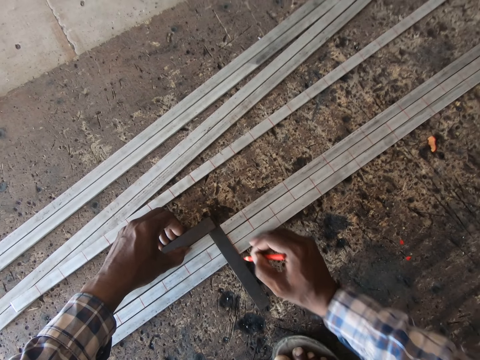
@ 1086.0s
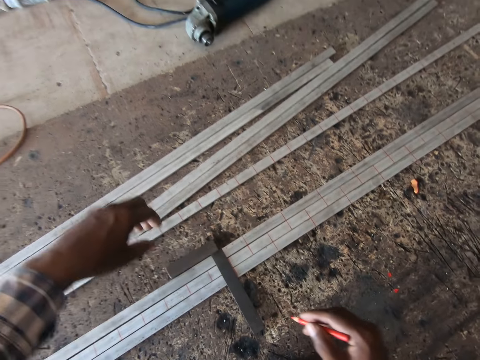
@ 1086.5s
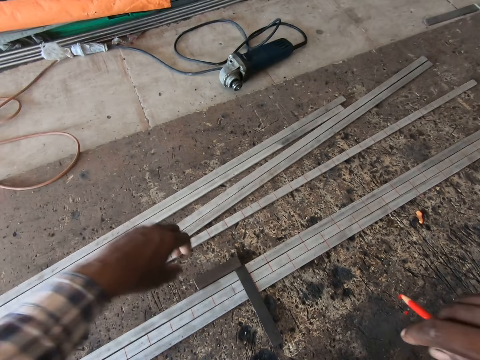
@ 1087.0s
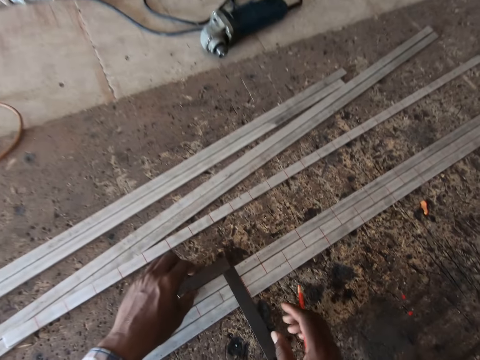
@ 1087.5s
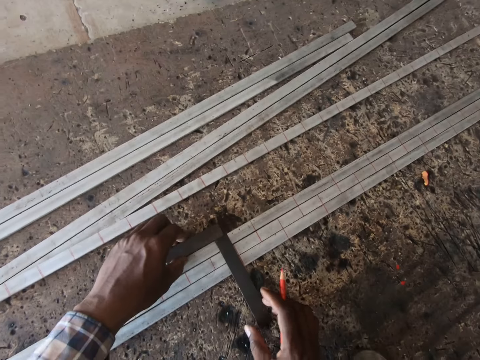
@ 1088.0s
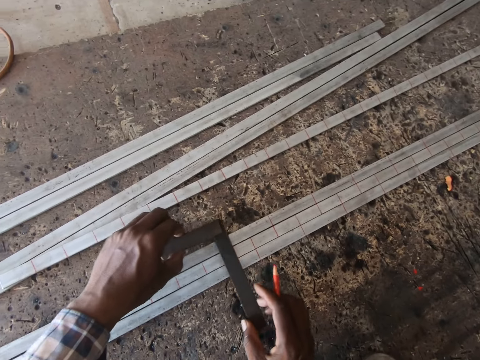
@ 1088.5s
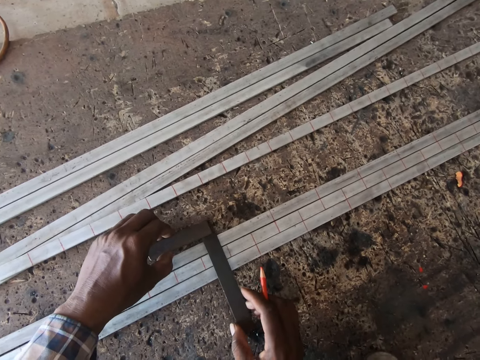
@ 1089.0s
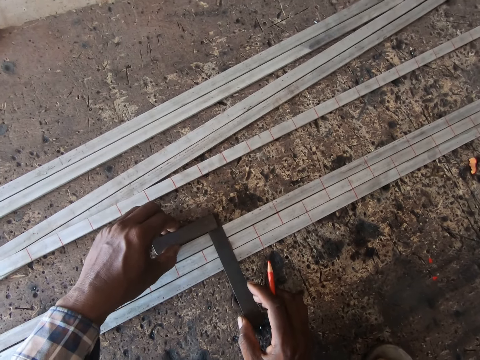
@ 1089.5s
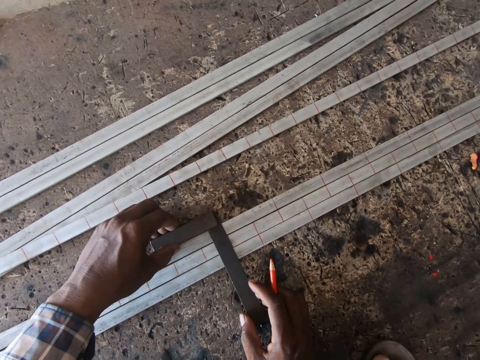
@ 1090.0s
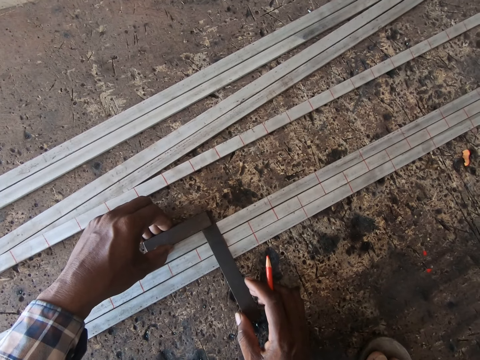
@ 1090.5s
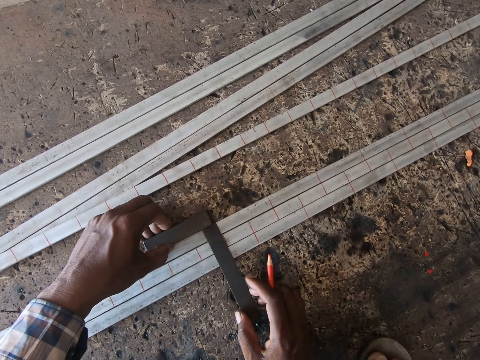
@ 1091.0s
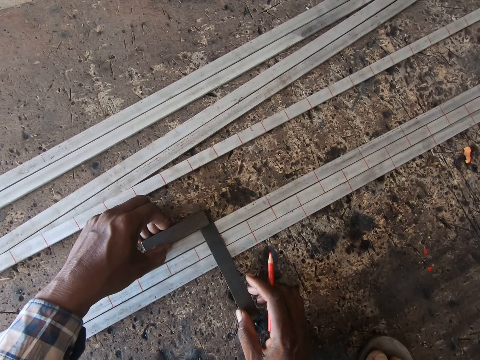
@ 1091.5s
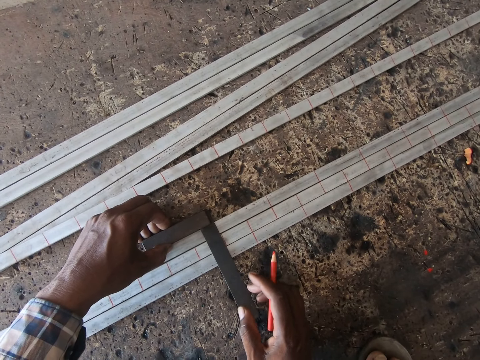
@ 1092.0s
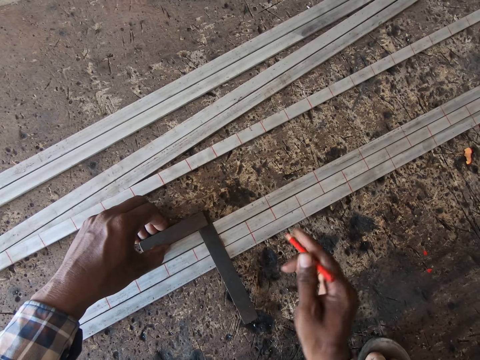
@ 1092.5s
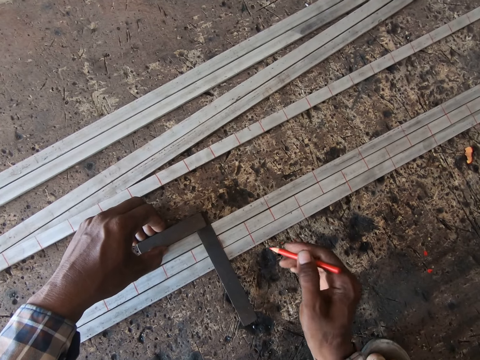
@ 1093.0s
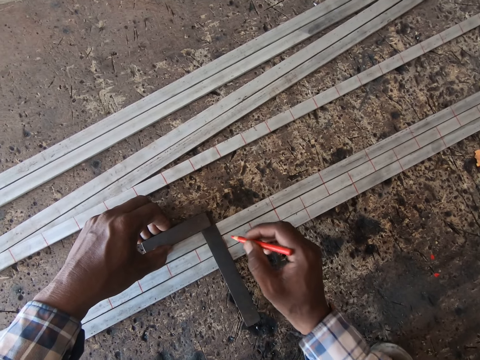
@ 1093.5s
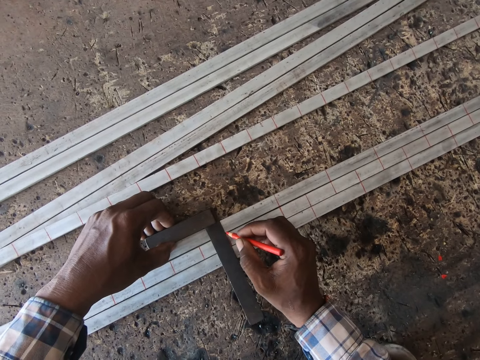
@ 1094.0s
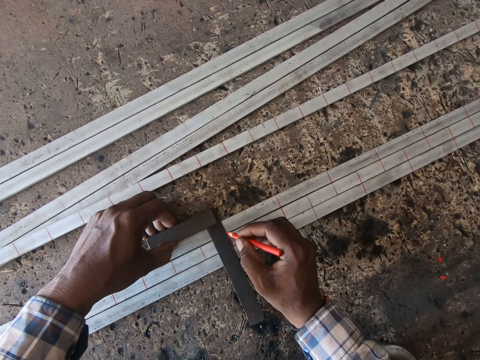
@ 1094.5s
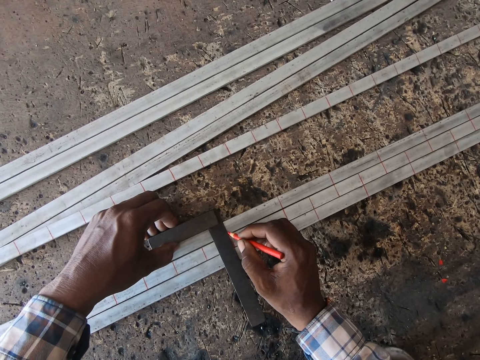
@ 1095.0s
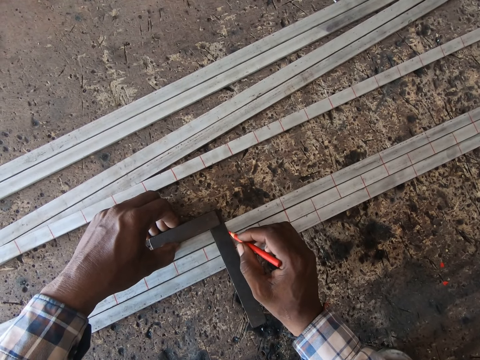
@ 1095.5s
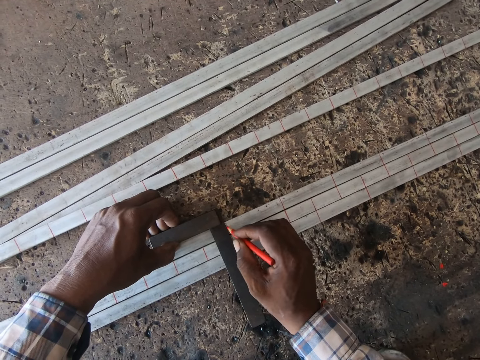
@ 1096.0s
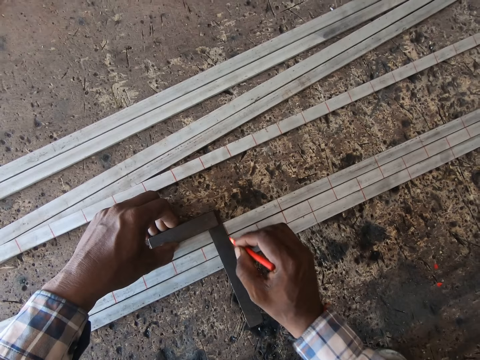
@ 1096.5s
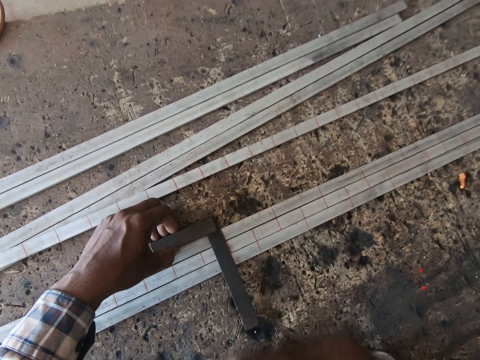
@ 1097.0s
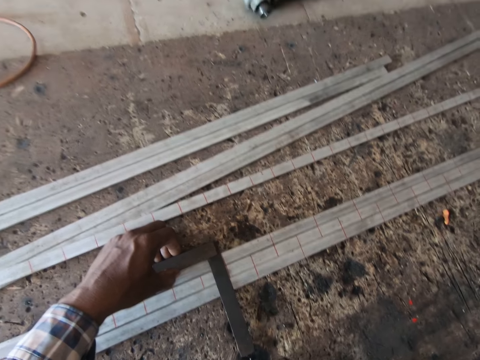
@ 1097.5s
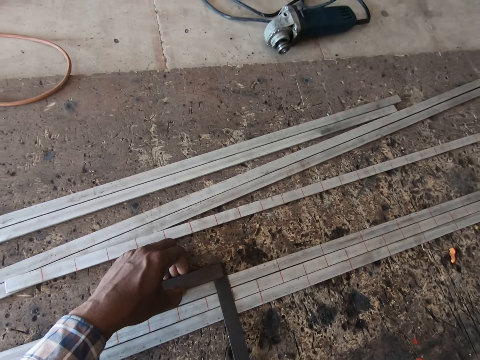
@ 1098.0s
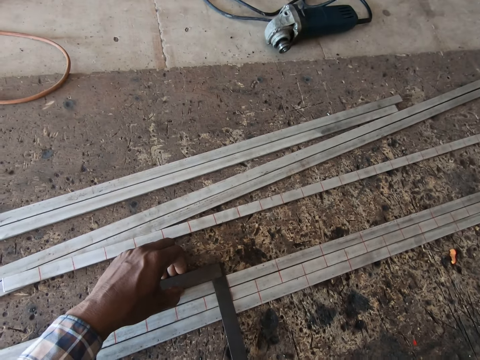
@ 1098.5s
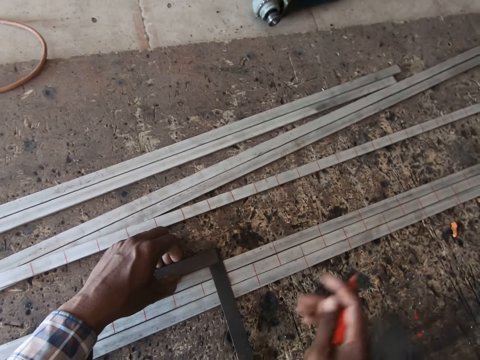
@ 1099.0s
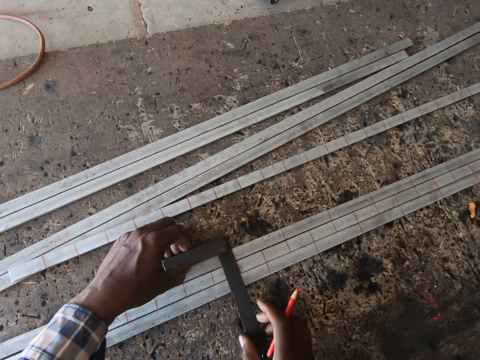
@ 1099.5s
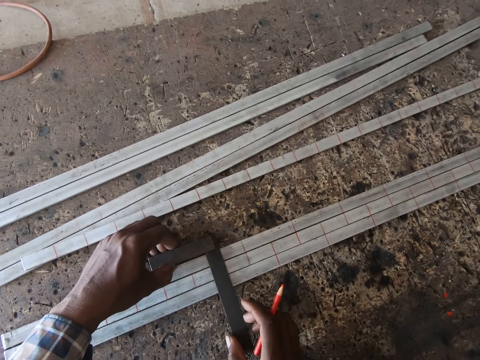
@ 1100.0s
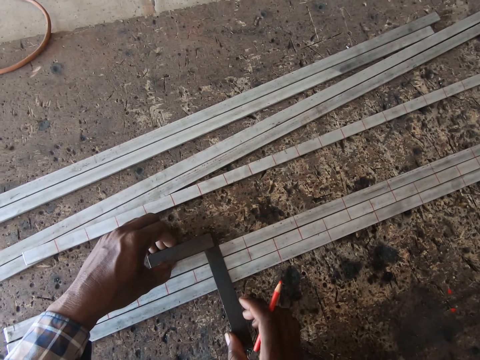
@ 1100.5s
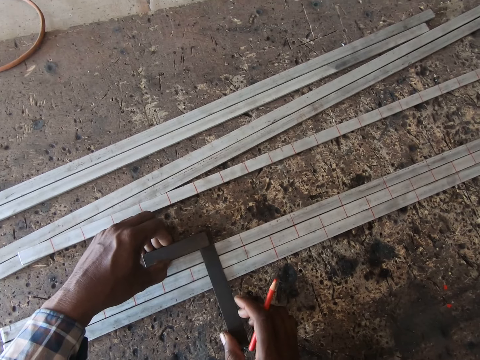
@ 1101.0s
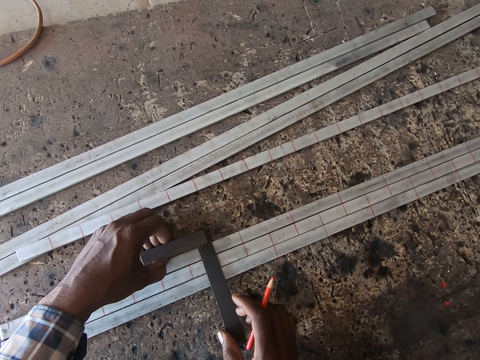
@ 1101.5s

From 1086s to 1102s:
The camera wearer adjusts his hands. He moves the meter rule or try square on the iron rods on the floor with his hands. He marks the iron rods on the floor with the marker in his right hand. He moves the try square on the metal rods with both hands.

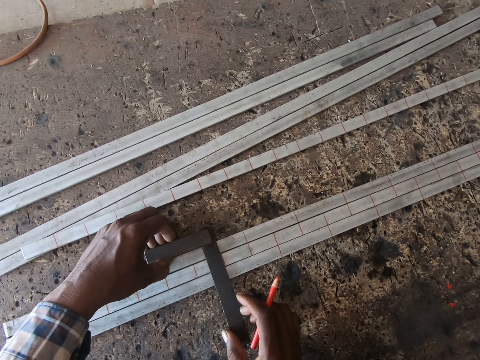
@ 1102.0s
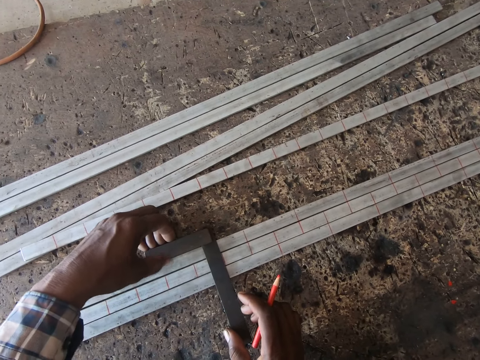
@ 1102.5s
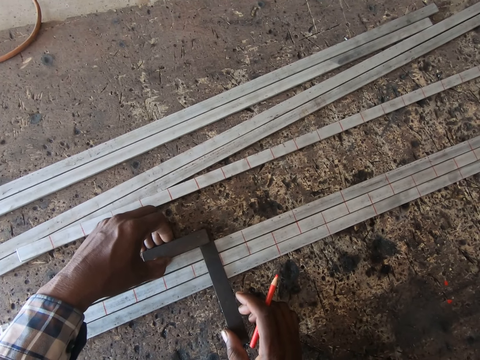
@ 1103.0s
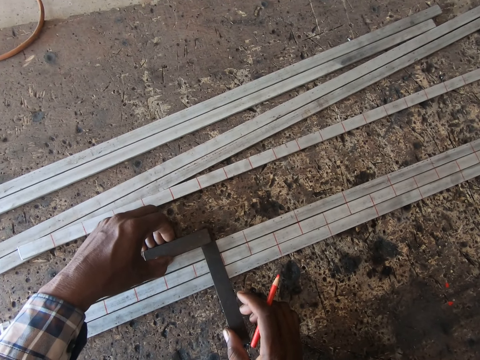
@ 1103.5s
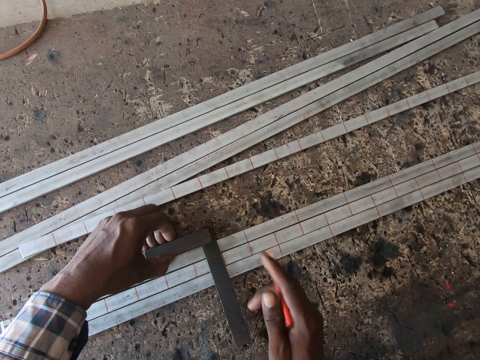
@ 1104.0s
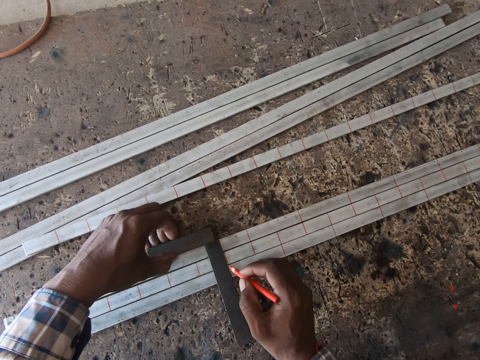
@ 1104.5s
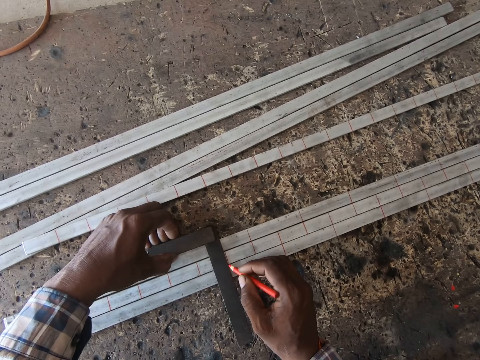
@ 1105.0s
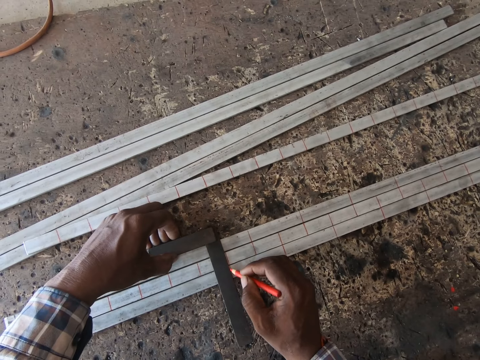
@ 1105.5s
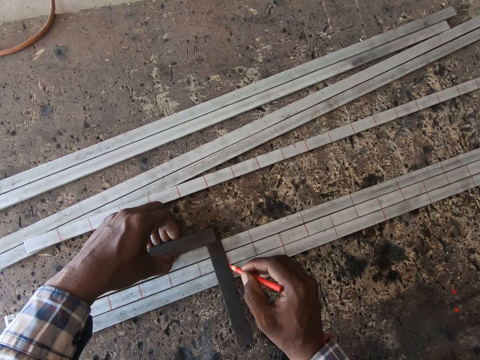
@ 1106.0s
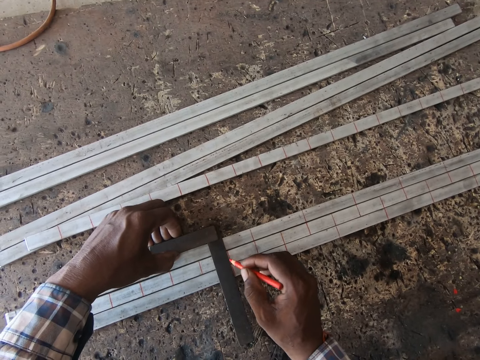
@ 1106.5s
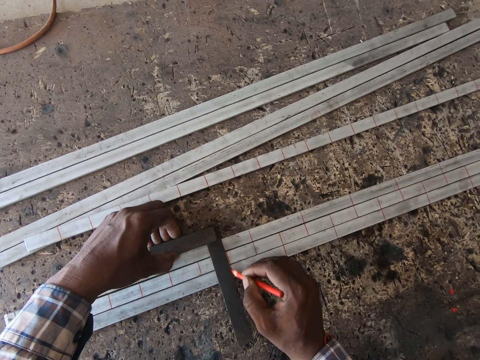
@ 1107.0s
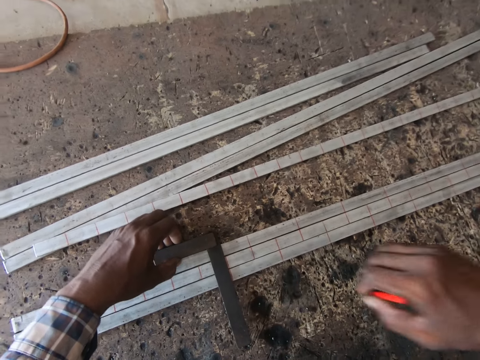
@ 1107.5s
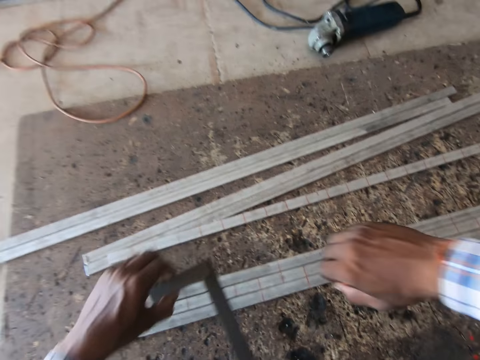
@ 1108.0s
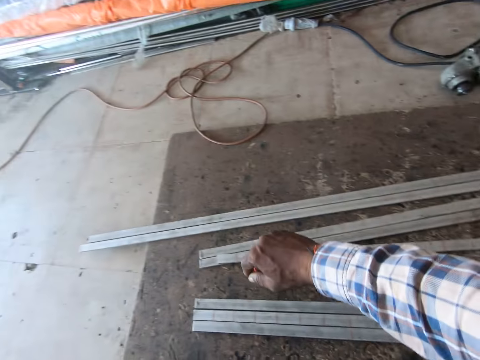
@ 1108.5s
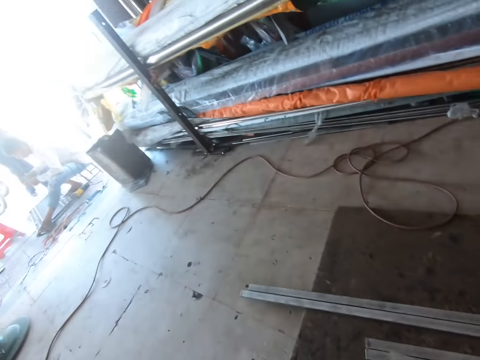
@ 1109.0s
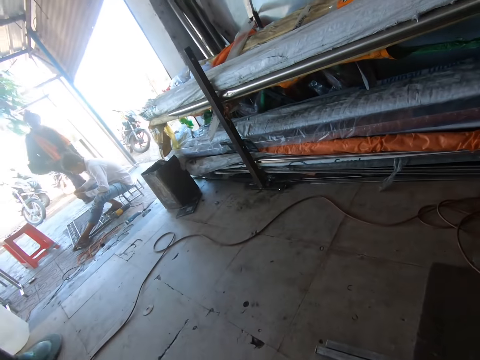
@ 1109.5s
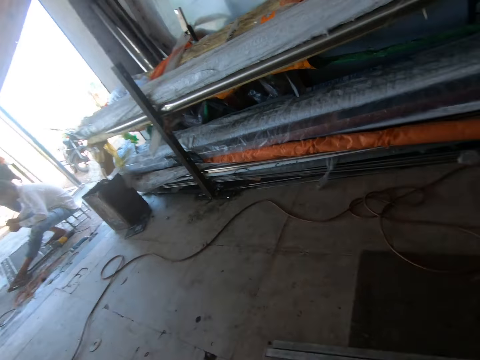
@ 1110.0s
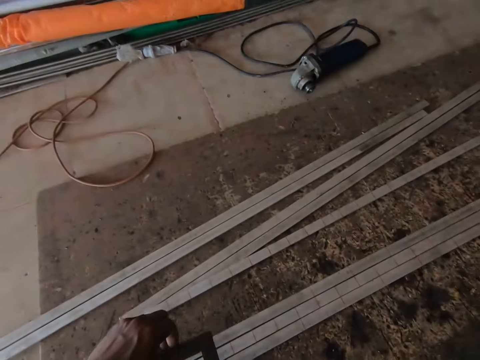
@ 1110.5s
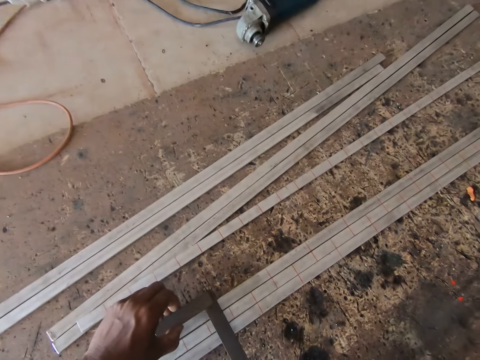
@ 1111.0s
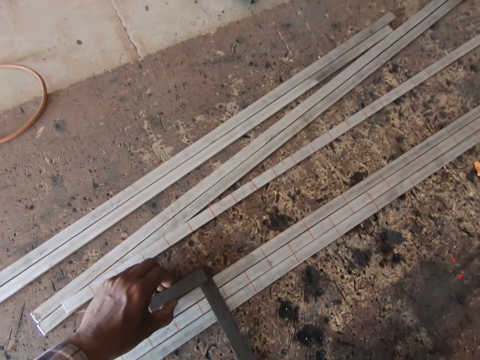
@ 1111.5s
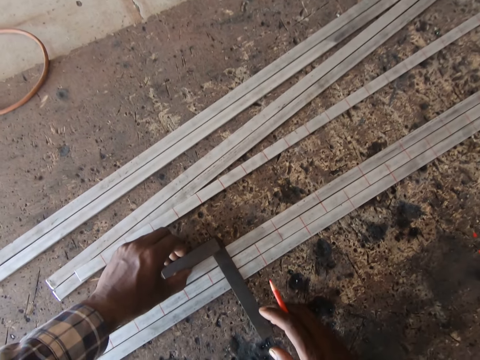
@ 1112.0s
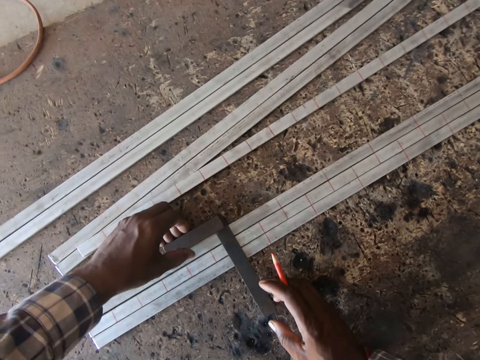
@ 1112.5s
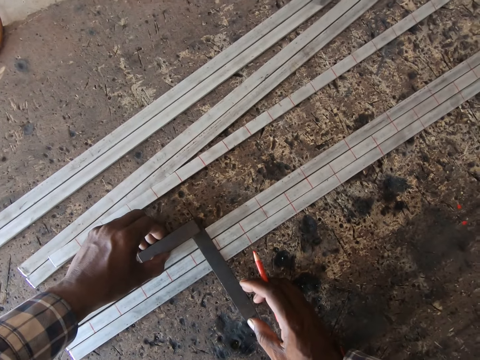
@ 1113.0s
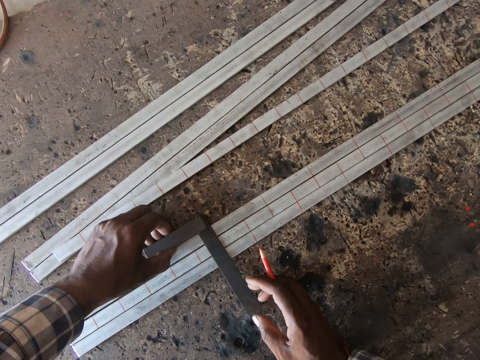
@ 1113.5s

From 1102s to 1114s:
The camera wearer measures the metal rod with a try square tool. He holds the try square on the metal rods with his left hand. He marks the metal rods with the colored pencil in his right hand. He lifts the try square from the metal rods with his left hand. He looks around. He places the try square on the metal rods with his left hand. He moves the try square on the metal rods with both hands.
